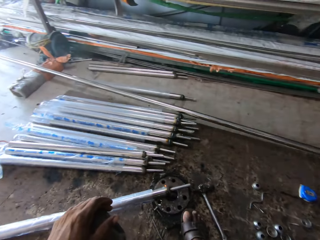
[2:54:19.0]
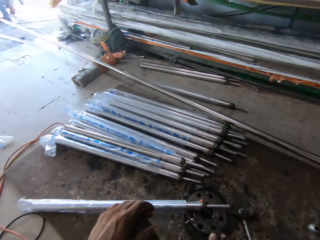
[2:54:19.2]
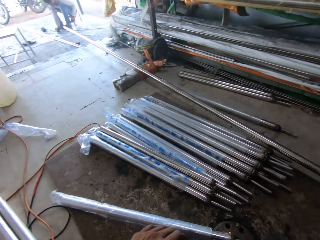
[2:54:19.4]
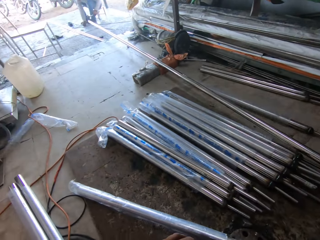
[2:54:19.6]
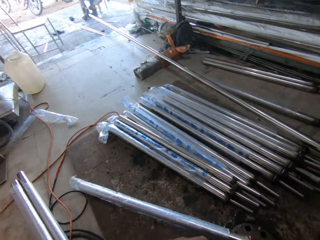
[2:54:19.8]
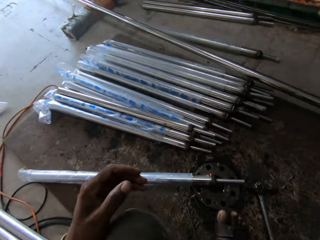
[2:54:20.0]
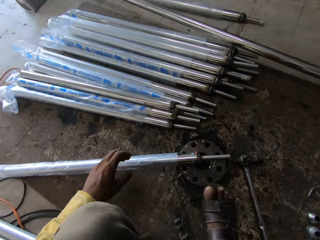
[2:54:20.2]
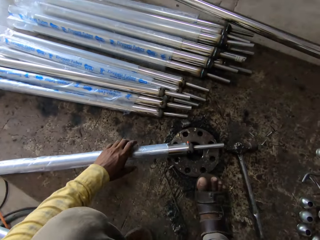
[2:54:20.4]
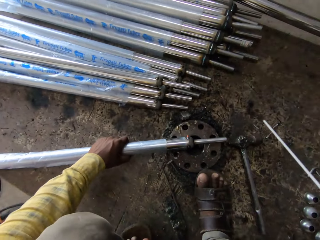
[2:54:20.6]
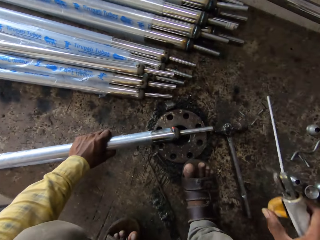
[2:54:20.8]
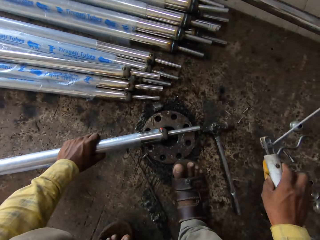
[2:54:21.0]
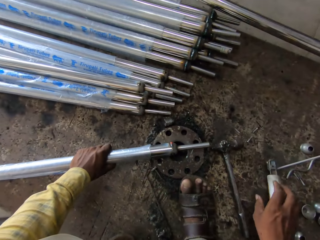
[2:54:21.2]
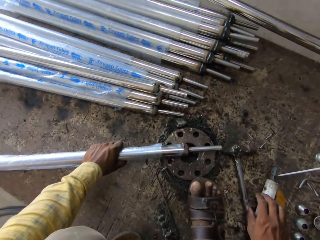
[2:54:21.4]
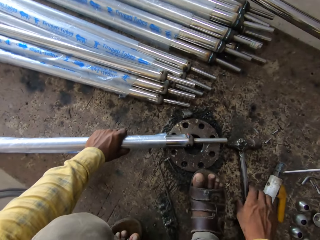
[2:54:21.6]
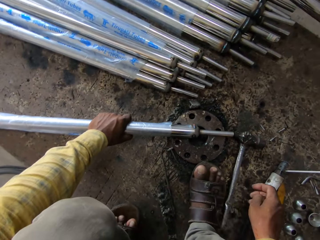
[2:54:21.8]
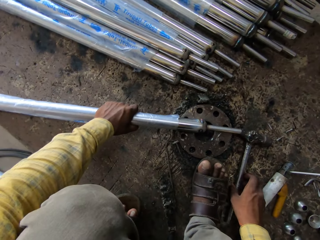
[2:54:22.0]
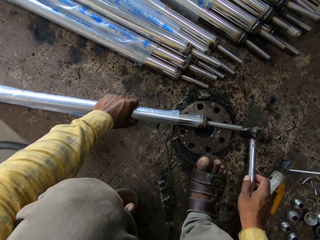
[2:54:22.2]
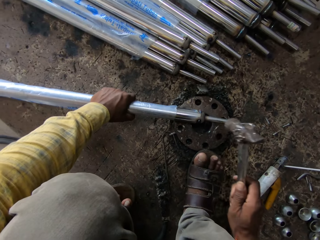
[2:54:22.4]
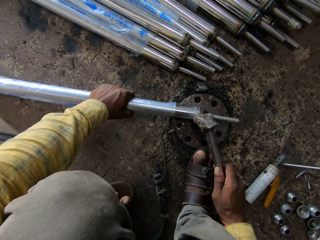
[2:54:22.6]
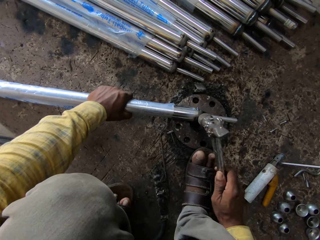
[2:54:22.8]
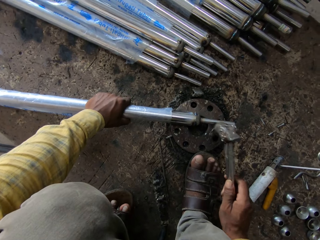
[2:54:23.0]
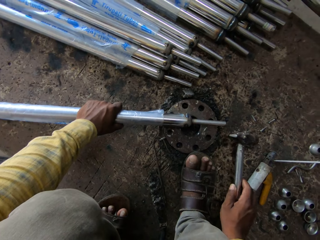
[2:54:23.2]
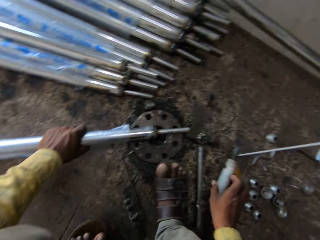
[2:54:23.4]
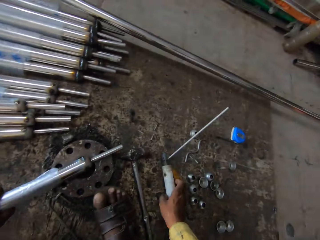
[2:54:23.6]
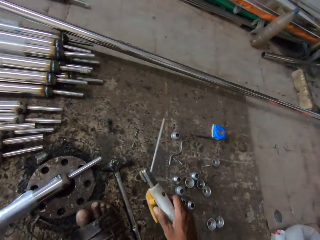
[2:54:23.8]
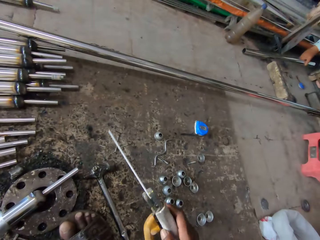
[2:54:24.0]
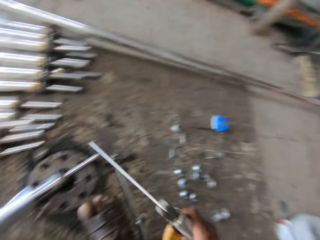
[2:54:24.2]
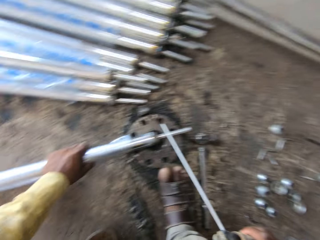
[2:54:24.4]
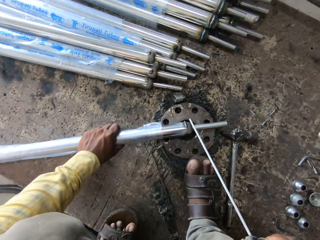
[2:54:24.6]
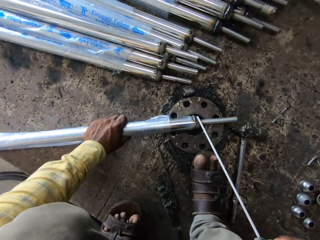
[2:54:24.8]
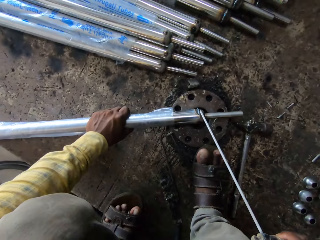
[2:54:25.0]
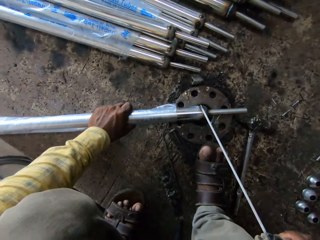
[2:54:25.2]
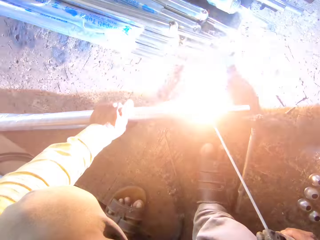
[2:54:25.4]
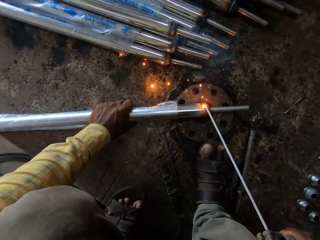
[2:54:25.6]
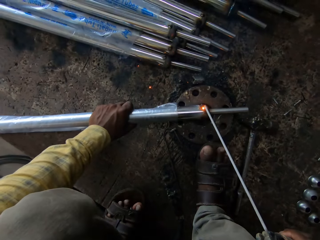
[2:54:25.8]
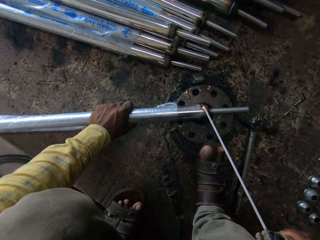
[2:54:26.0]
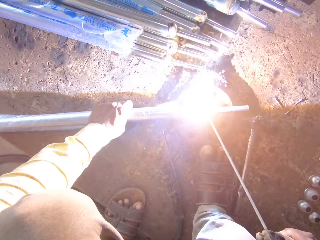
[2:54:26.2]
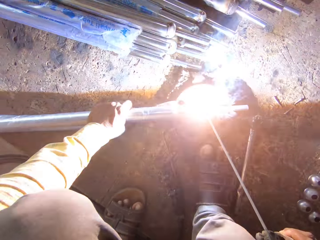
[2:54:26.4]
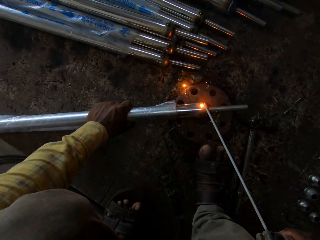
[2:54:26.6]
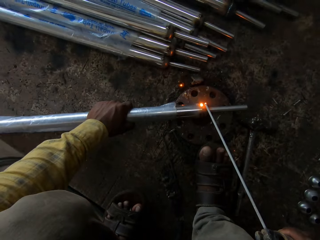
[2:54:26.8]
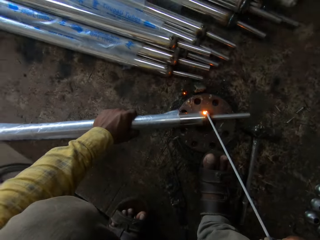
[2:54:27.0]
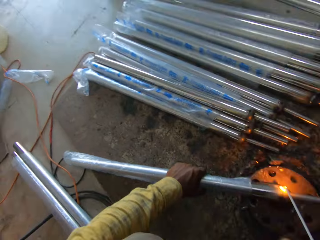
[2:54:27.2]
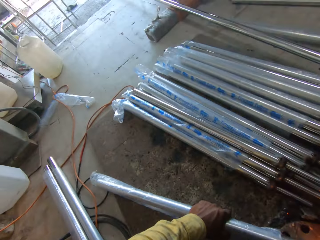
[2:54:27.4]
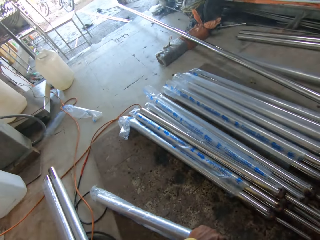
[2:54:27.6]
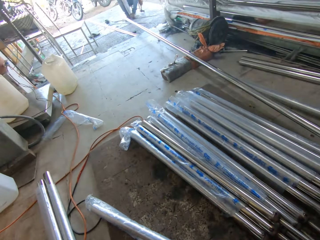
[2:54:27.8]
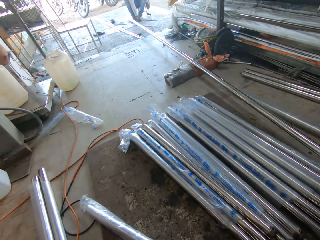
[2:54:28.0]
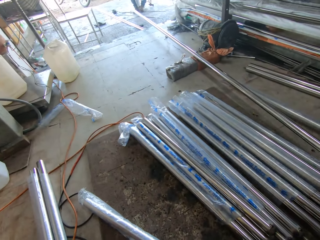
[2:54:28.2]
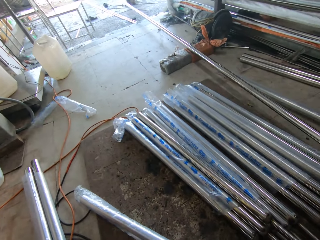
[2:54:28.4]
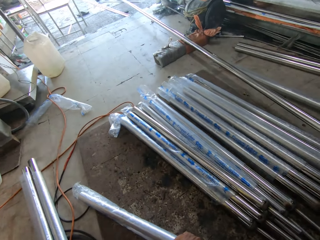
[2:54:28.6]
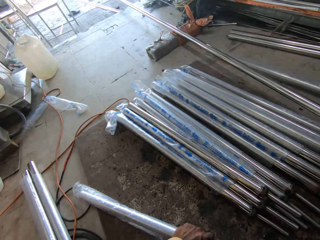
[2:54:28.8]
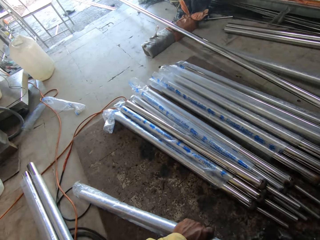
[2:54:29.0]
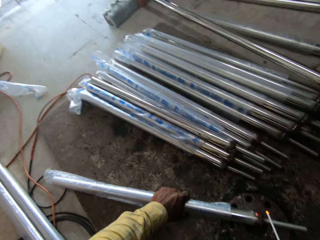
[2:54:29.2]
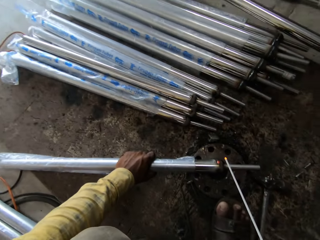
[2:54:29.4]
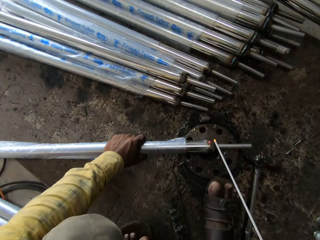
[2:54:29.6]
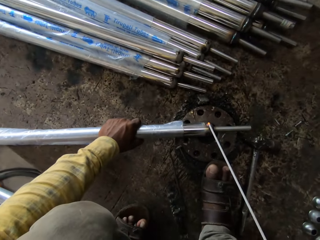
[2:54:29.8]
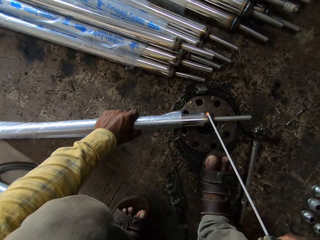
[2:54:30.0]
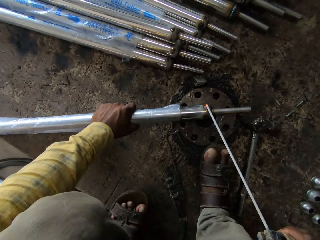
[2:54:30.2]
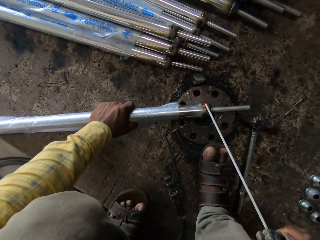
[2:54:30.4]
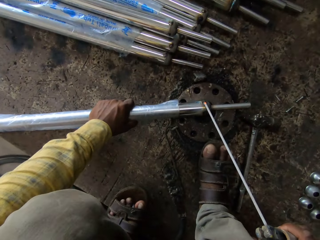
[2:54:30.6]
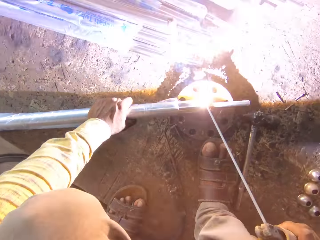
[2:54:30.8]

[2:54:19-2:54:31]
The camera wearer puts the electrode holder on the ground. They pick the hammer from the ground. They hit the steel pipe with the hammer. They put the hammer on the ground. They take the electrode holder from the ground. They weld around the steel pipes.

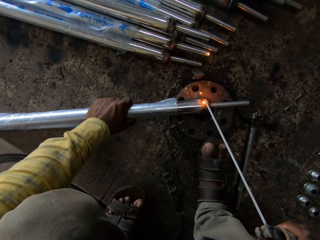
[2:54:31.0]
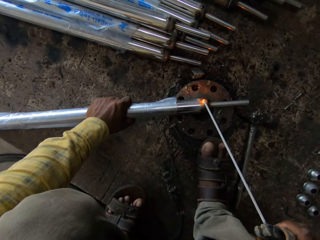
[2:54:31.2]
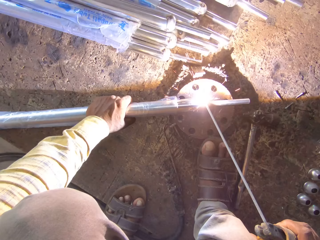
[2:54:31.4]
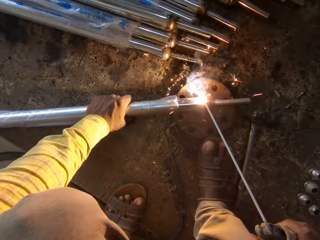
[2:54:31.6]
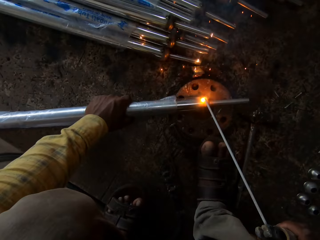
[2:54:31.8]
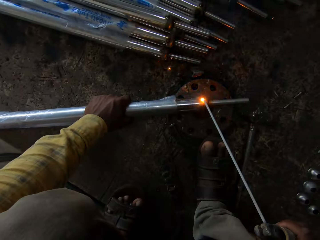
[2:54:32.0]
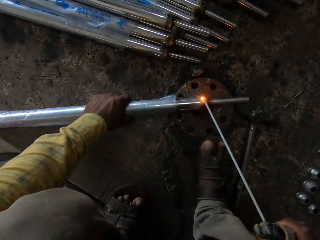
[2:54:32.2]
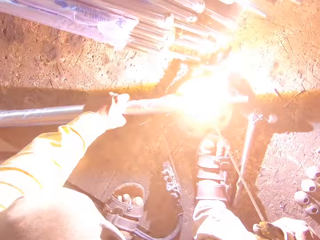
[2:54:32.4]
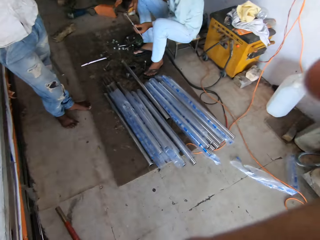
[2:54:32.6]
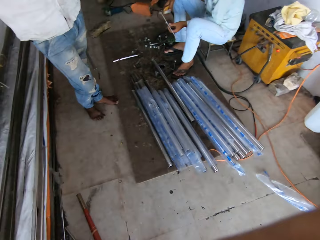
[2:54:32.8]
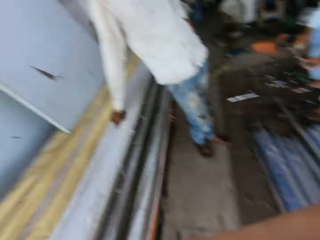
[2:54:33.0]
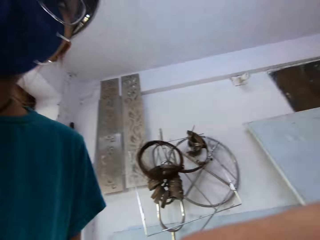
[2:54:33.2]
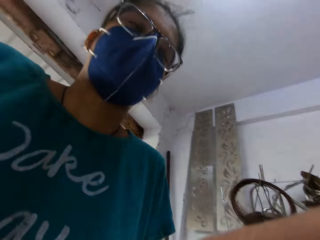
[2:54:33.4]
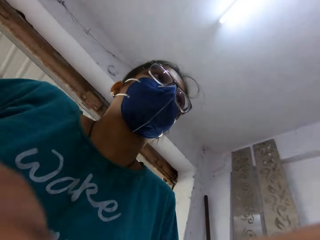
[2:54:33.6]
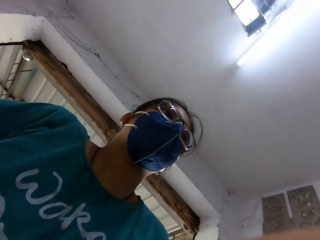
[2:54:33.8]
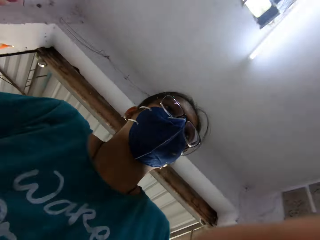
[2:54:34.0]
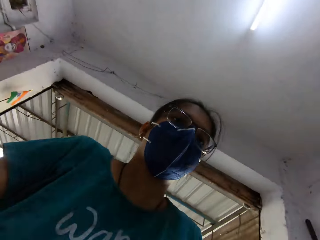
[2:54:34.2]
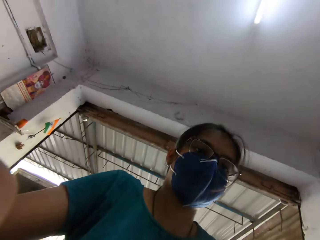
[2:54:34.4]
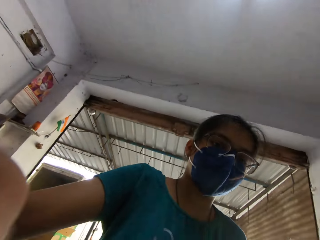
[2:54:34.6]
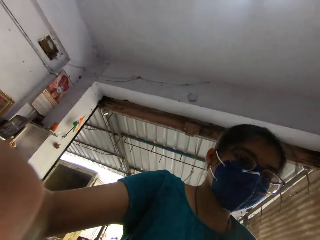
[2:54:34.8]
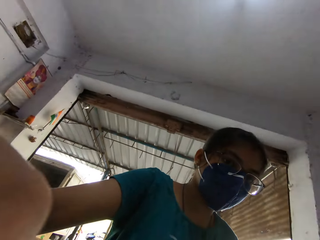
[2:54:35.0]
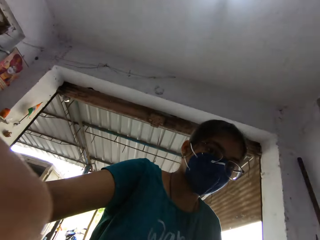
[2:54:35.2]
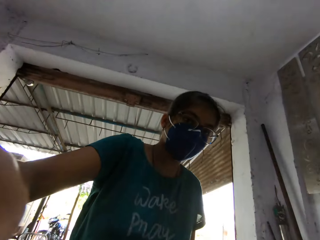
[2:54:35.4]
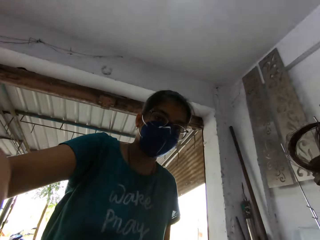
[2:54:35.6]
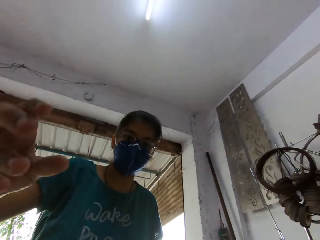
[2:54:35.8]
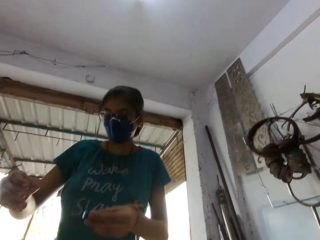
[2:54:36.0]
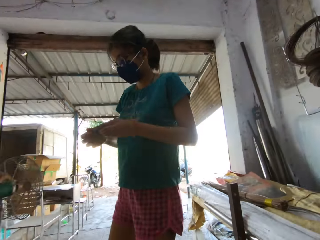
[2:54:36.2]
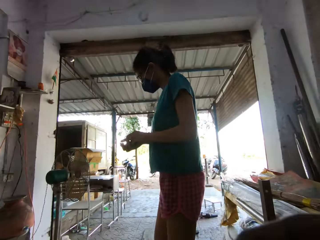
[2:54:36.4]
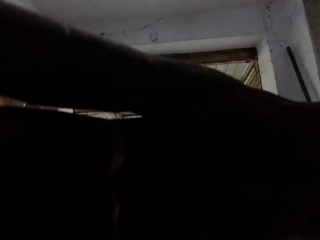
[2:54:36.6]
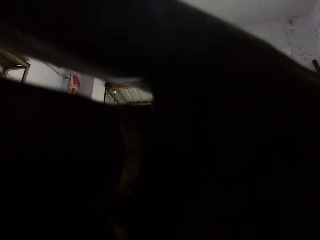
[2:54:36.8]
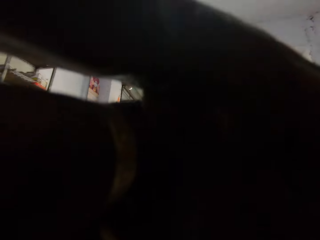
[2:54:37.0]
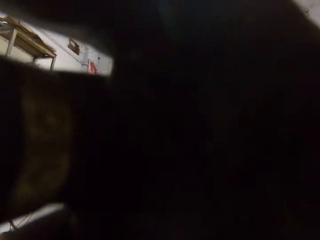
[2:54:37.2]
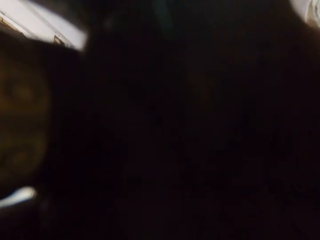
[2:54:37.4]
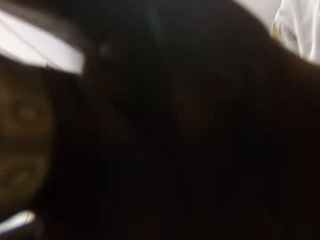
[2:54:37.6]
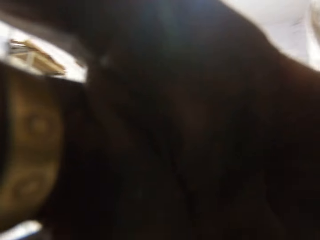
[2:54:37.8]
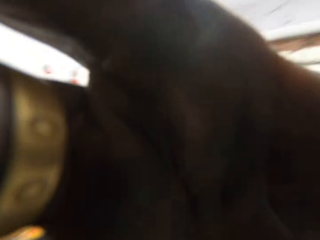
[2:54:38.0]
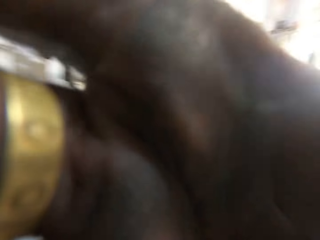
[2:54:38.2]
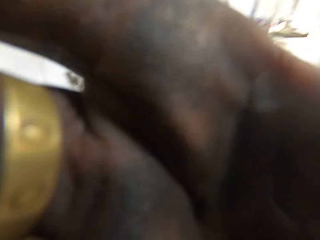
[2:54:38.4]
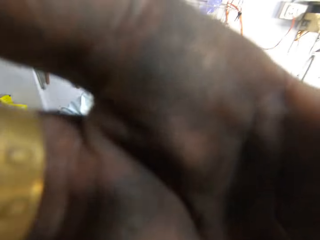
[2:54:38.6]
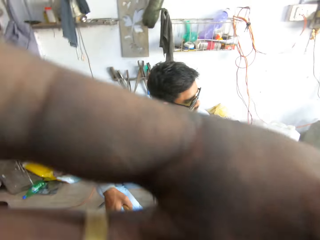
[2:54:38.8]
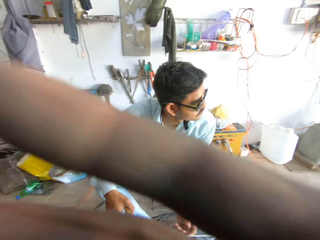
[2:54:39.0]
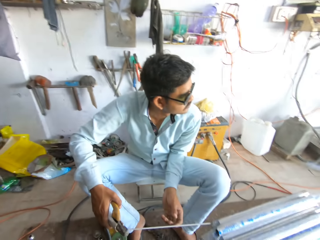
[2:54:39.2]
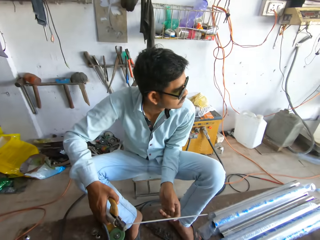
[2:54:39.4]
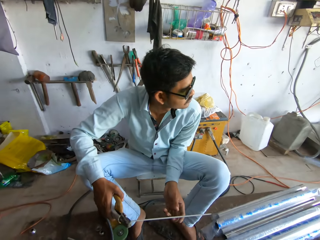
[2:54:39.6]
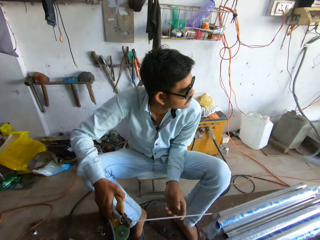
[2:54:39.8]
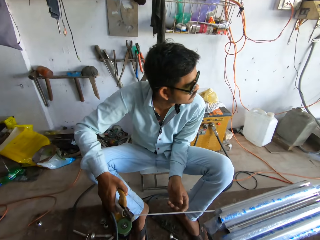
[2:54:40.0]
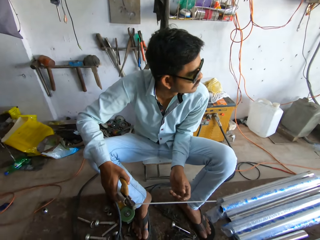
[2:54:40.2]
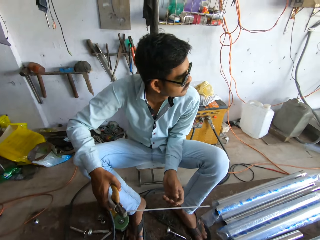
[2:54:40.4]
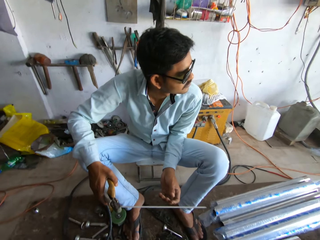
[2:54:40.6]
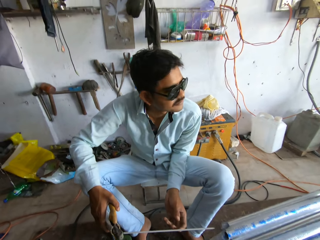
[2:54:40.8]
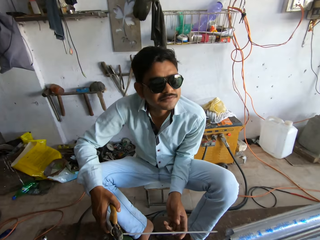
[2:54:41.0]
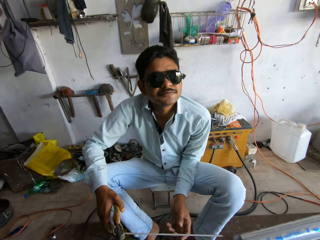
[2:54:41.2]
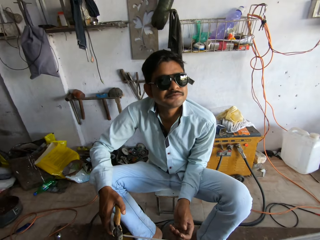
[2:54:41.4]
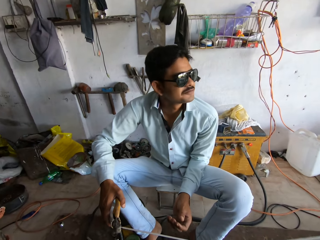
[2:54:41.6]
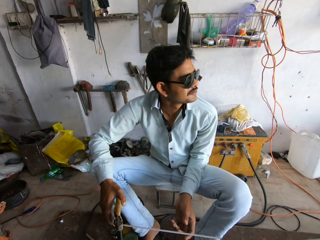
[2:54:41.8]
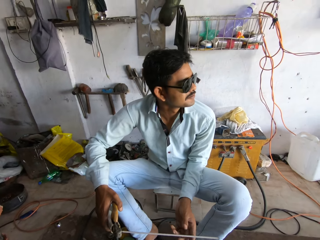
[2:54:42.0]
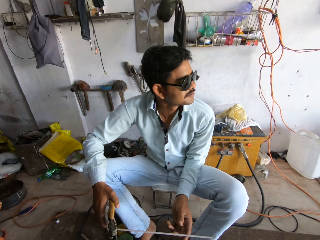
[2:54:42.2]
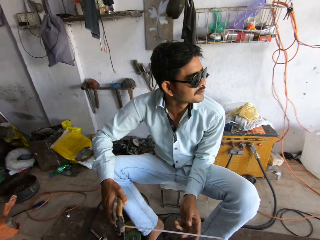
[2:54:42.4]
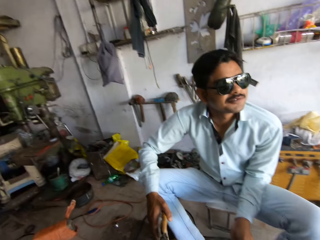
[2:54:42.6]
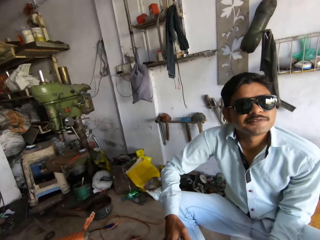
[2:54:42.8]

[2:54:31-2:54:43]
A woman adjusts the camera wearer's camera. The camera wearer adjusts the camera.
